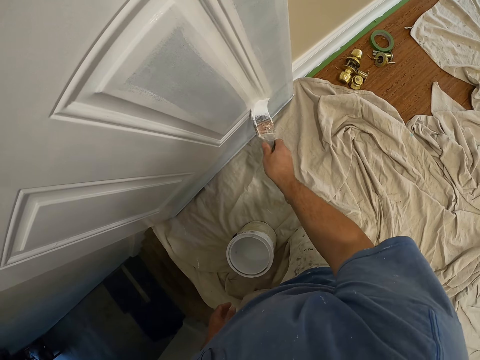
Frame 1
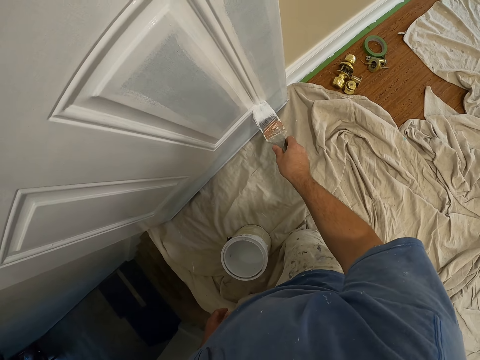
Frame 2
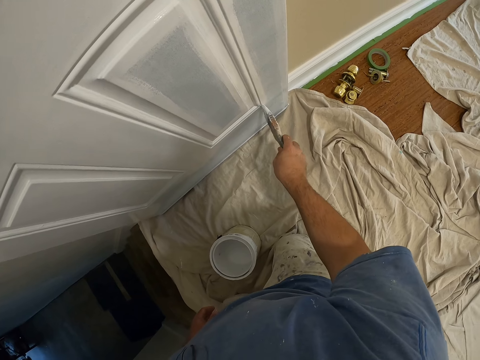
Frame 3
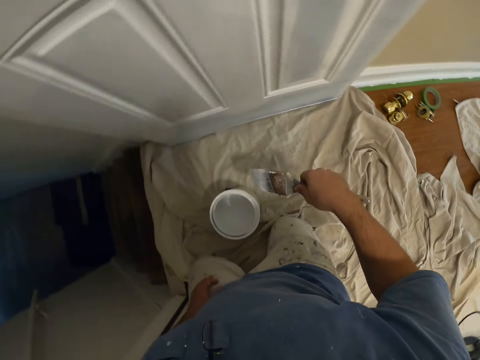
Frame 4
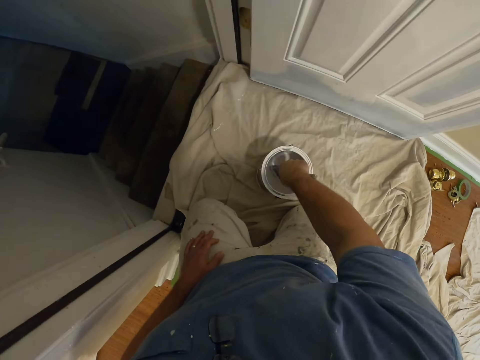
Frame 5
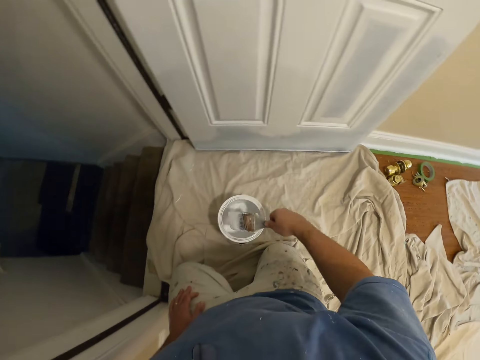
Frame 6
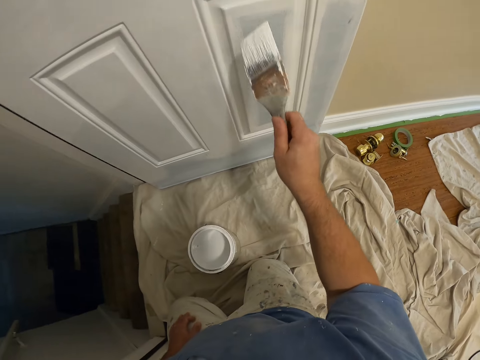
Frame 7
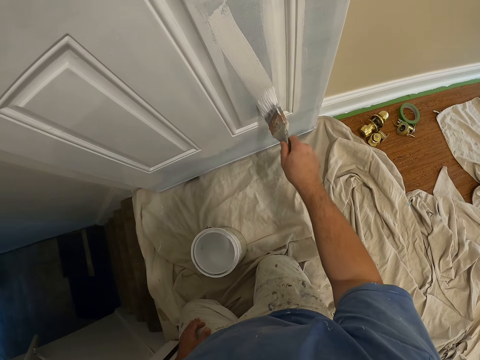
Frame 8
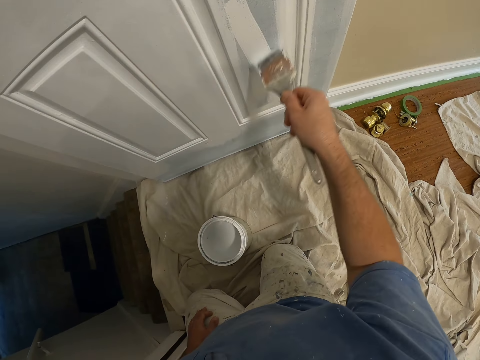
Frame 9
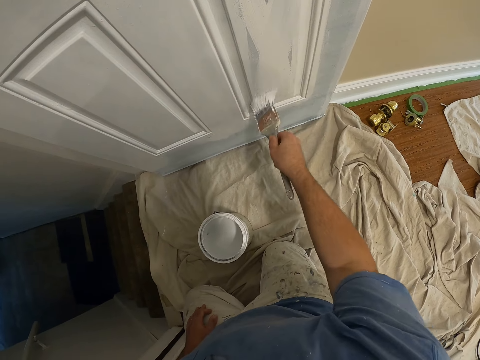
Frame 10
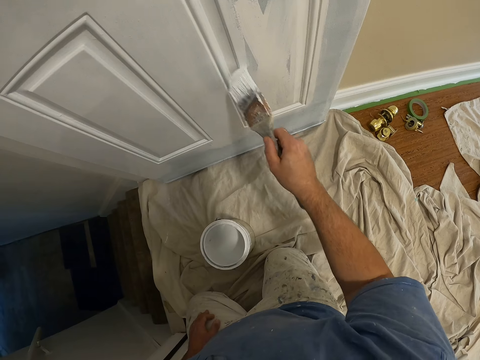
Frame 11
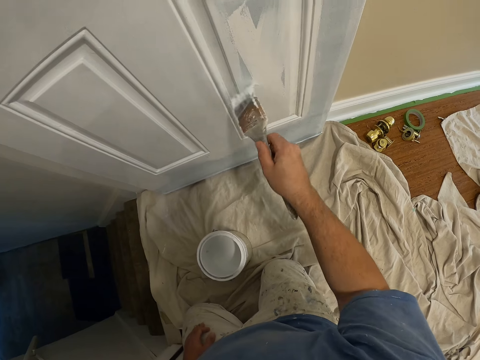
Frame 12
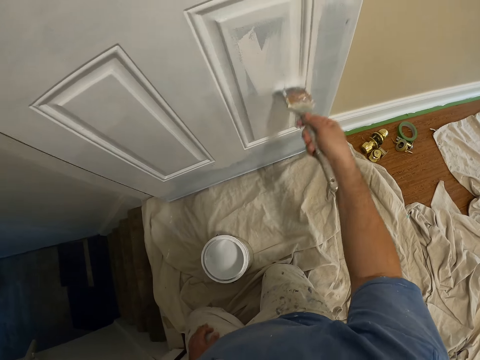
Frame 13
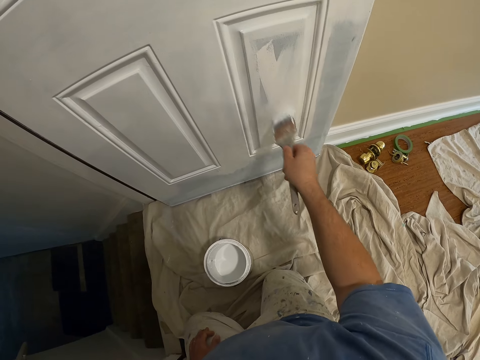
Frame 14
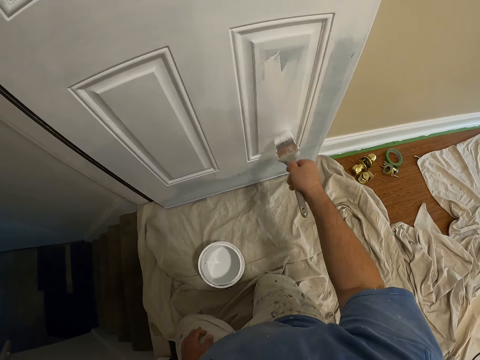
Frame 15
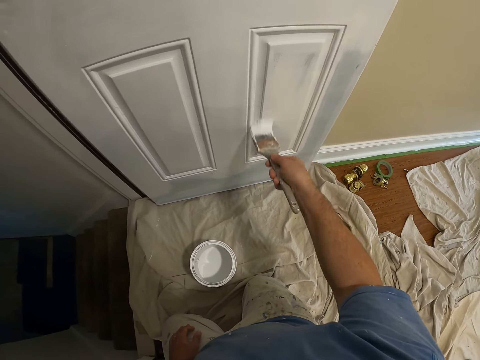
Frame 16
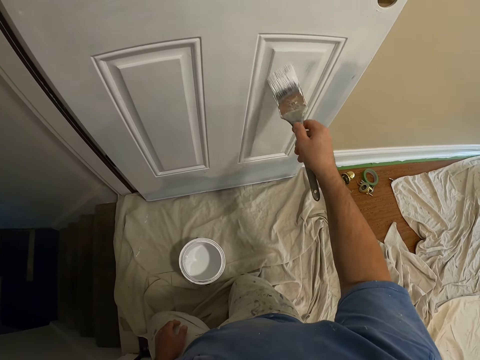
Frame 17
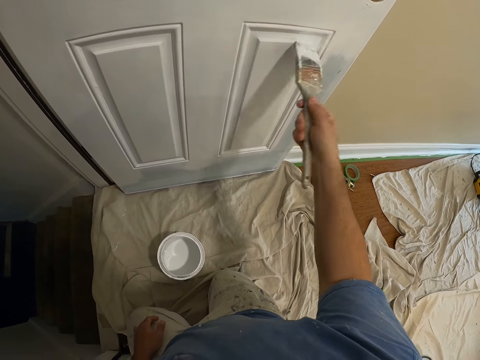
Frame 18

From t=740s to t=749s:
The camera wearer dips the paintbrush in the paint can. They paint the door using the paintbrush.

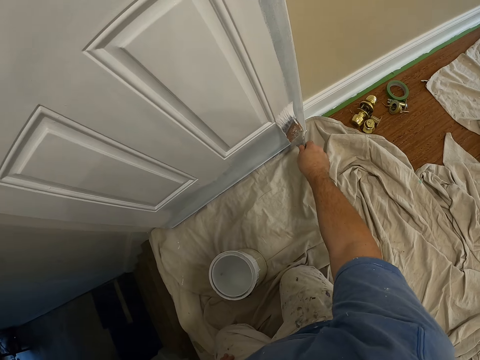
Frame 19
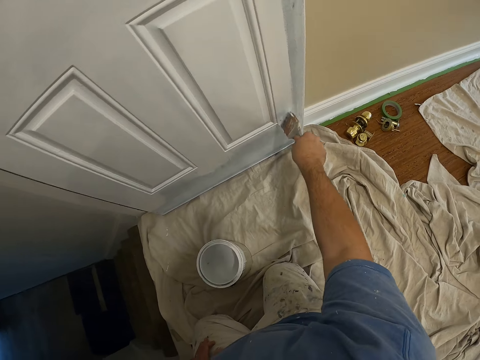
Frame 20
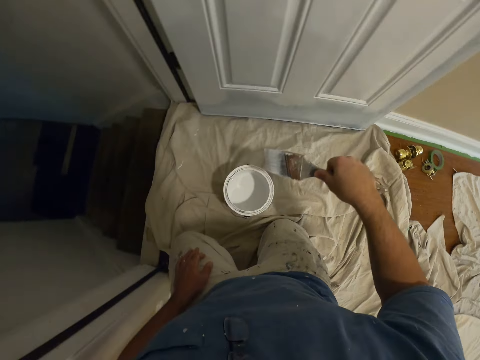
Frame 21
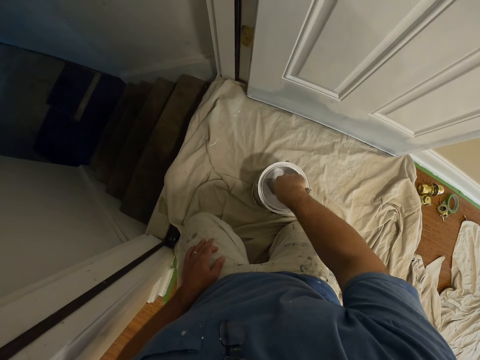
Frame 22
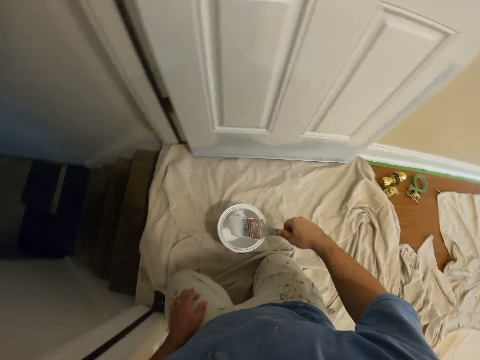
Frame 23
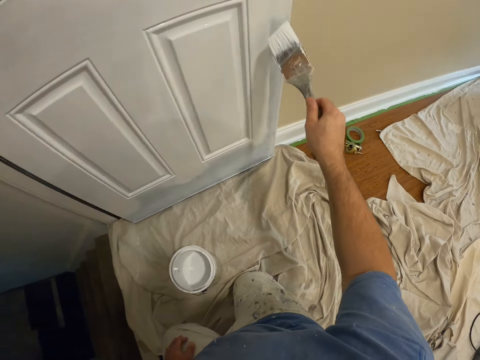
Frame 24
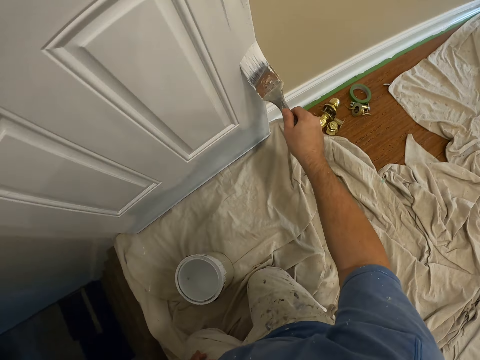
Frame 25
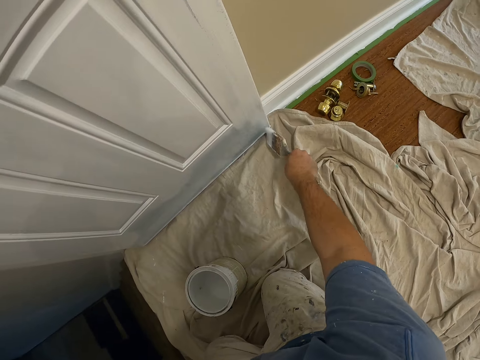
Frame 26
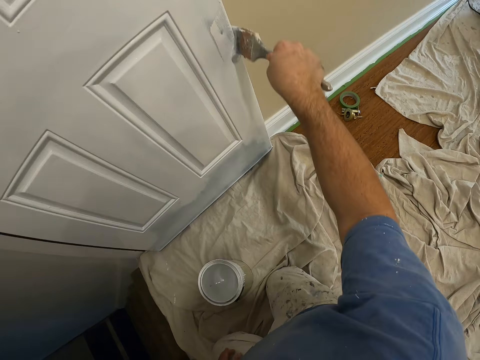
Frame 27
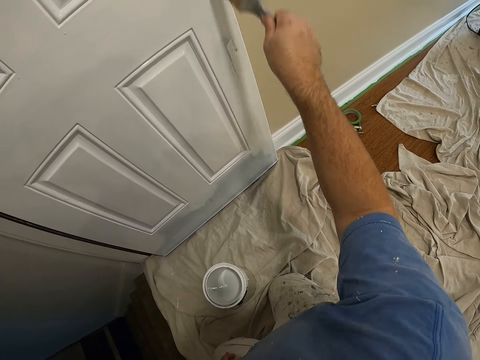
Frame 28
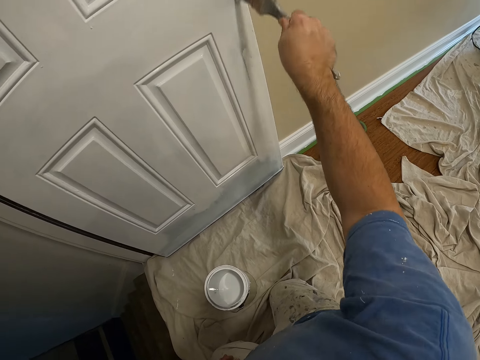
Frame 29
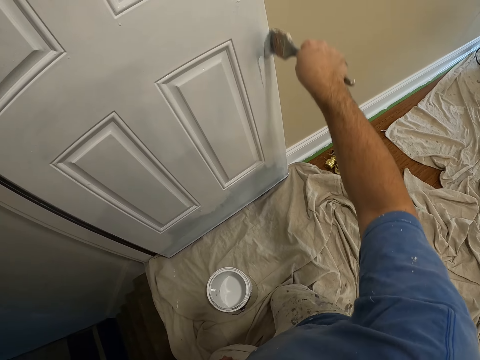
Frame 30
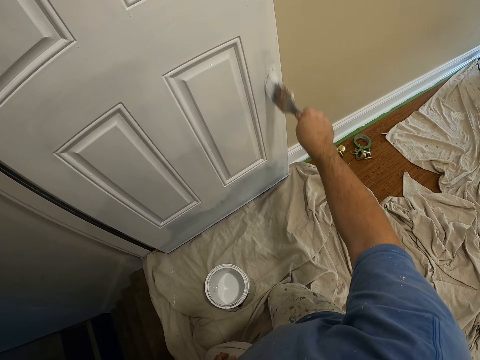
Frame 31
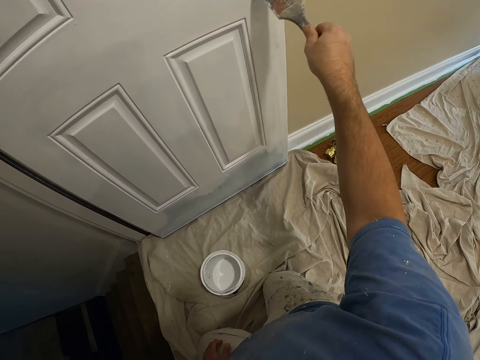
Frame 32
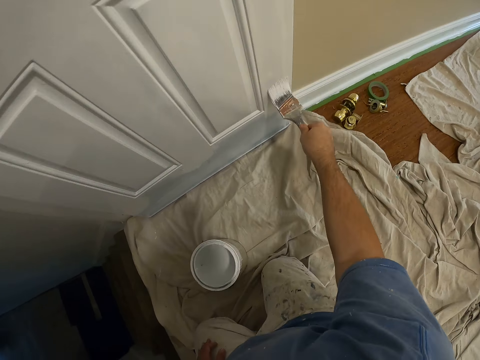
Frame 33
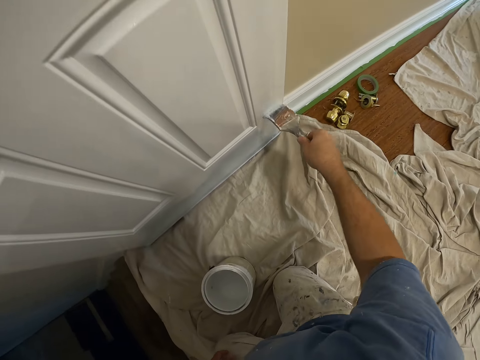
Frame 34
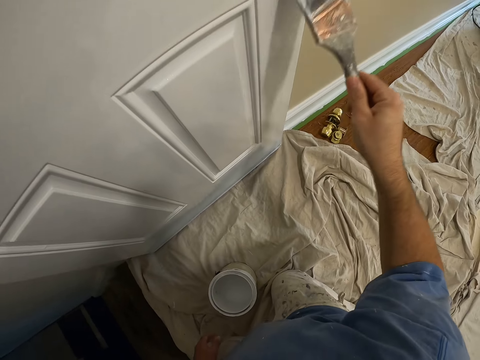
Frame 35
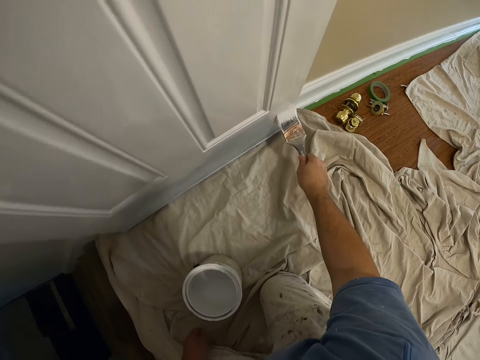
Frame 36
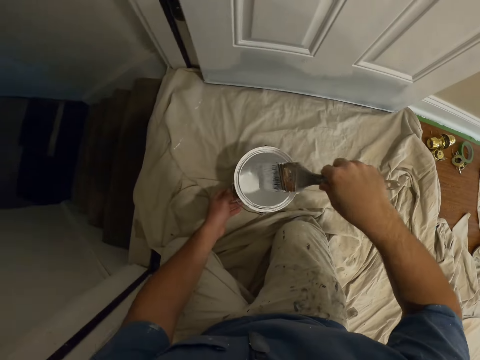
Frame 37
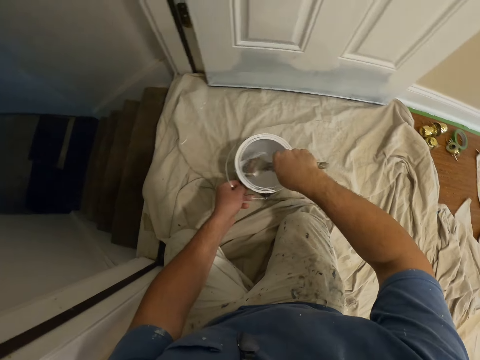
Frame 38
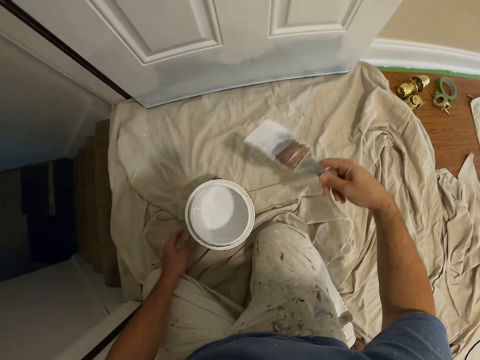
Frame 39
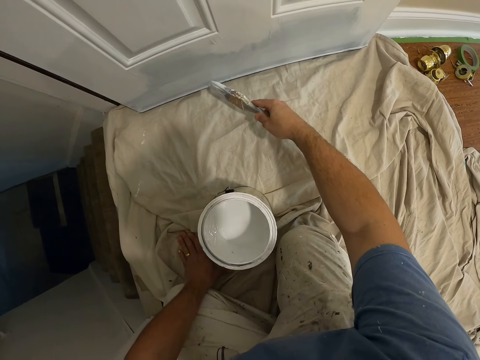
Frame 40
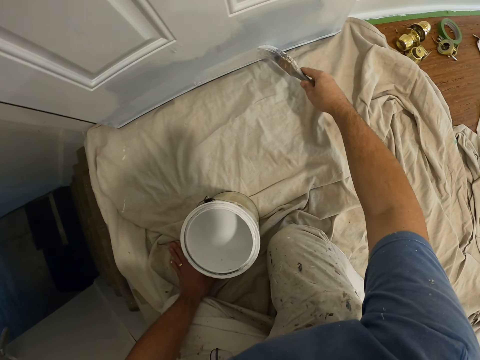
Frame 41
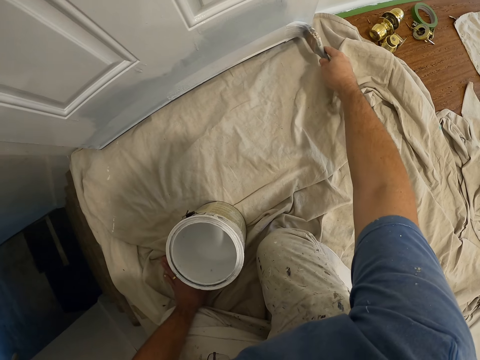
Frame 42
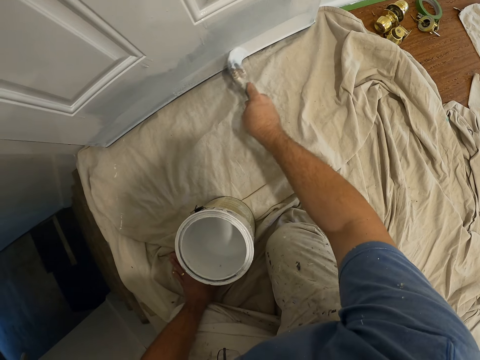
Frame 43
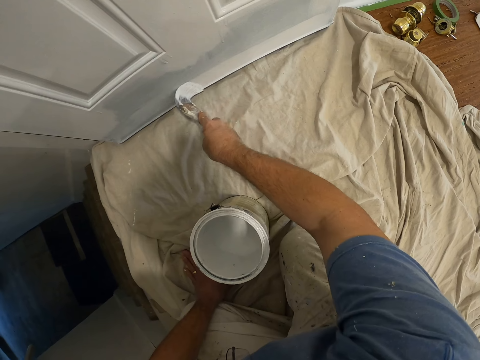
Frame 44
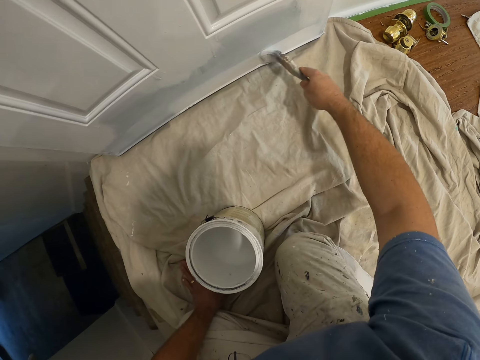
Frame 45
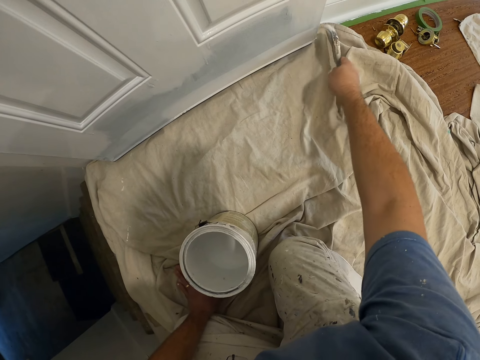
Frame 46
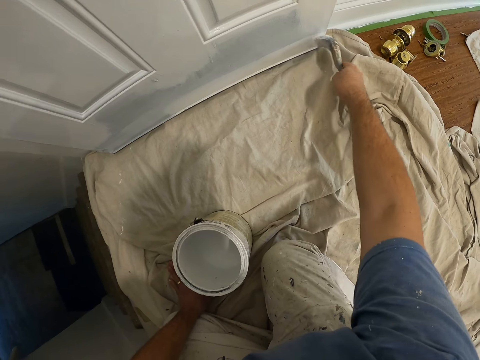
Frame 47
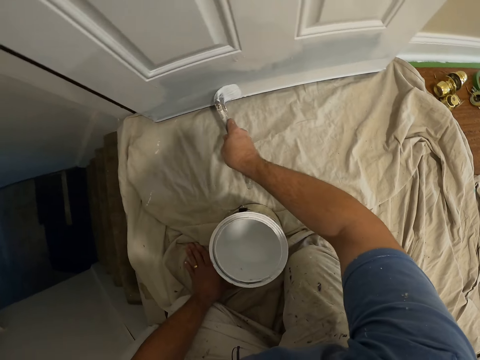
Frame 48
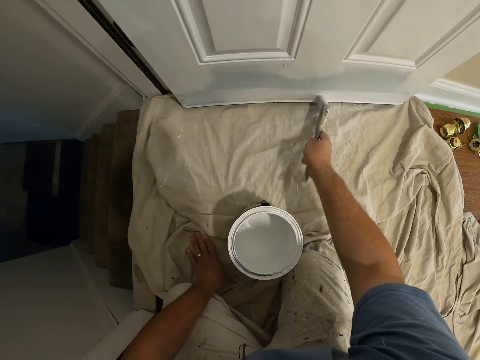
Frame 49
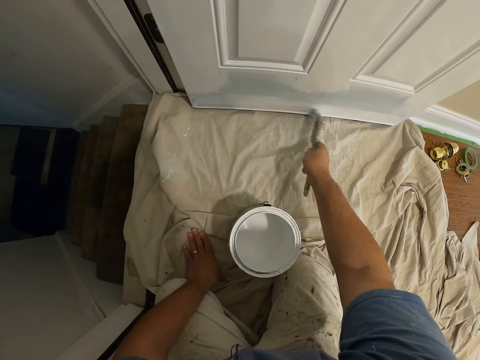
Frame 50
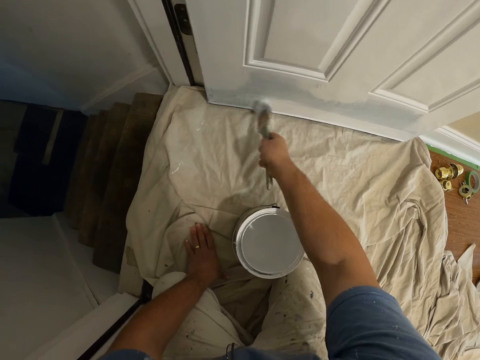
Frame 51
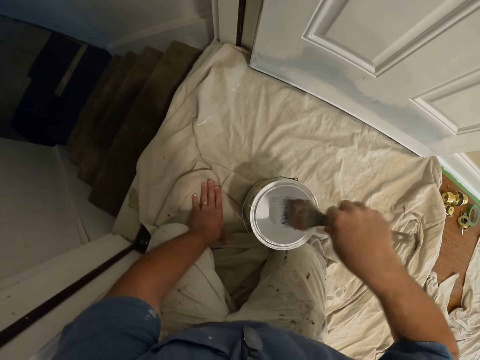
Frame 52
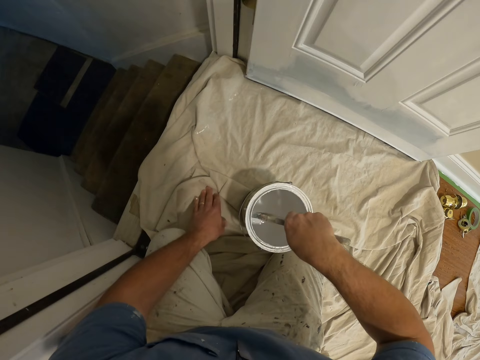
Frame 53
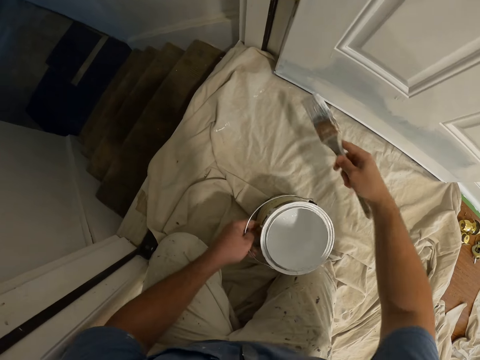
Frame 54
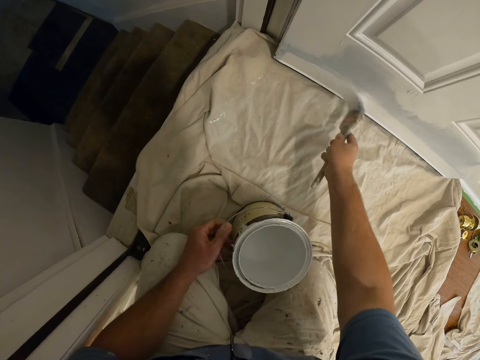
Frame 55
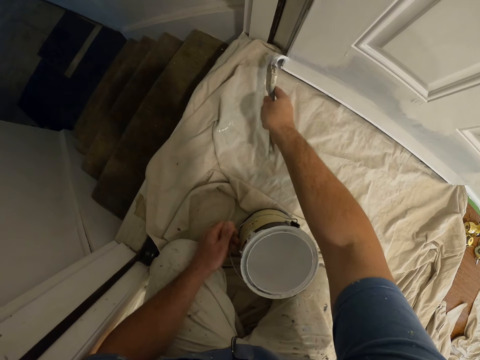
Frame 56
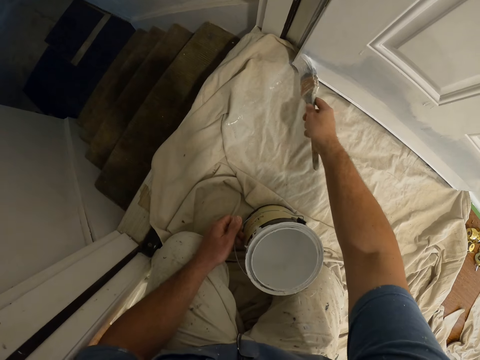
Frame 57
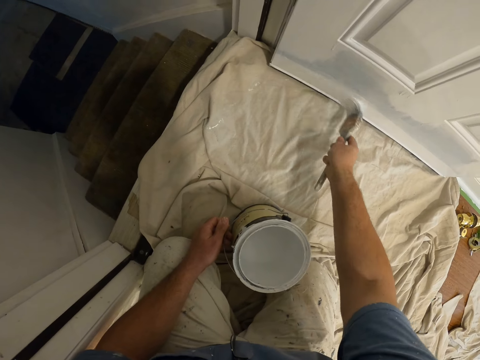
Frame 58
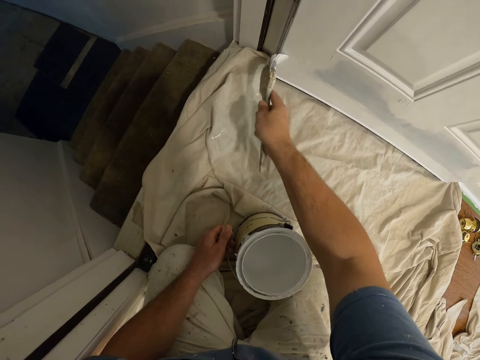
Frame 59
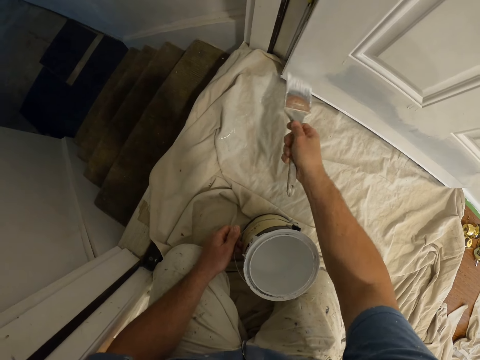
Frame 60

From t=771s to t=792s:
The camera wearer dips the paintbrush in the paint can. They paint the door using the paintbrush. They hold the paint can with the left hand and dip the paintbrush in the paint can. They rest the left hand on the cloth. They paint the door using the paintbrush. They dip the paintbrush in the paint can. They hold the paint can. They paint the door using the paintbrush.
